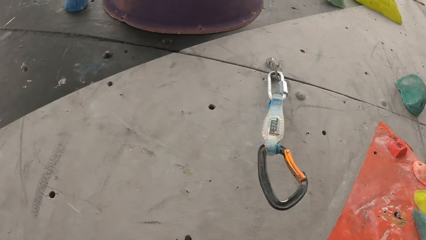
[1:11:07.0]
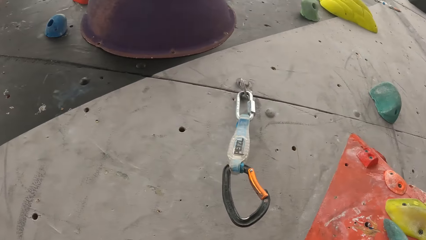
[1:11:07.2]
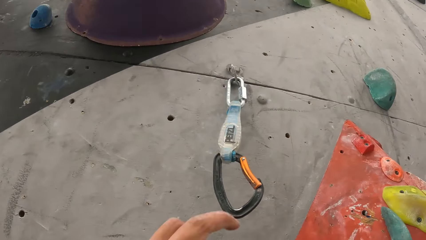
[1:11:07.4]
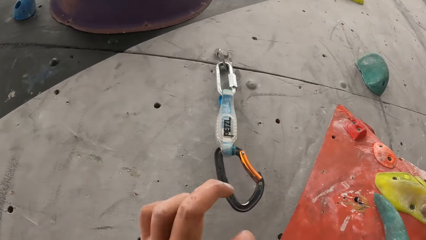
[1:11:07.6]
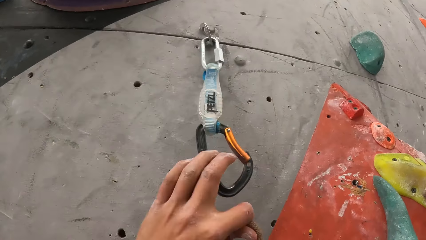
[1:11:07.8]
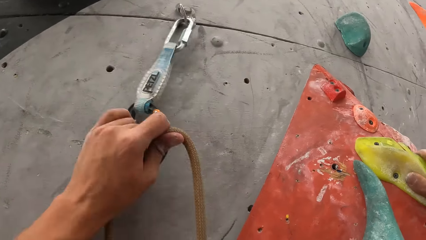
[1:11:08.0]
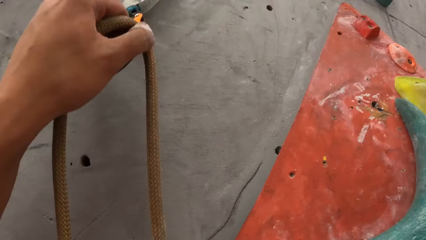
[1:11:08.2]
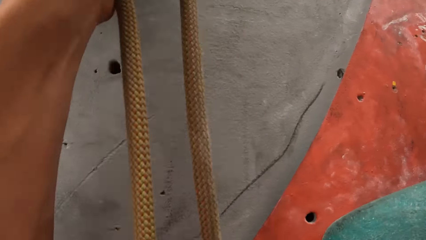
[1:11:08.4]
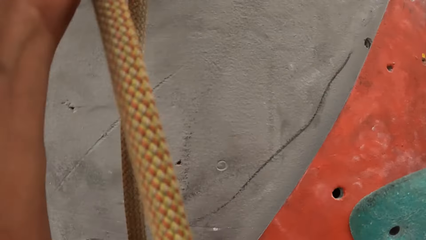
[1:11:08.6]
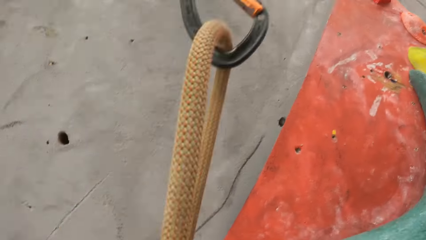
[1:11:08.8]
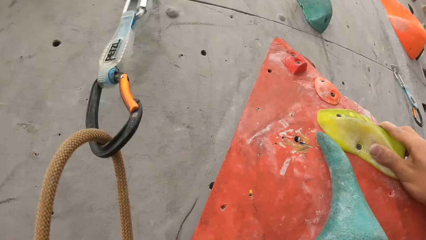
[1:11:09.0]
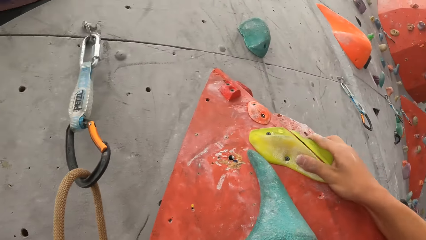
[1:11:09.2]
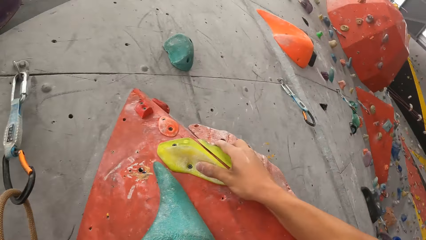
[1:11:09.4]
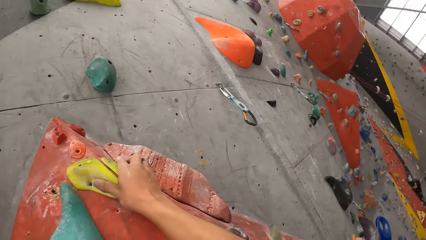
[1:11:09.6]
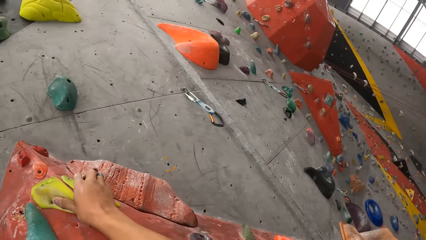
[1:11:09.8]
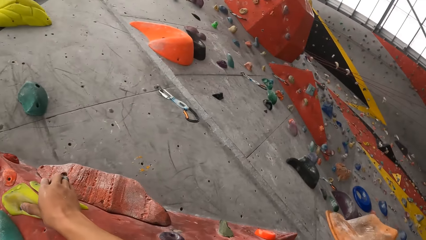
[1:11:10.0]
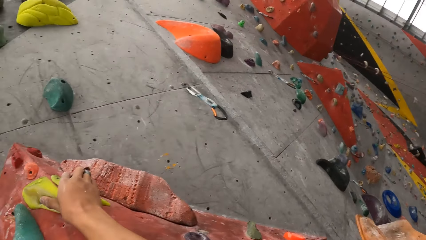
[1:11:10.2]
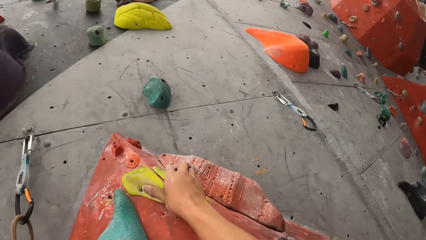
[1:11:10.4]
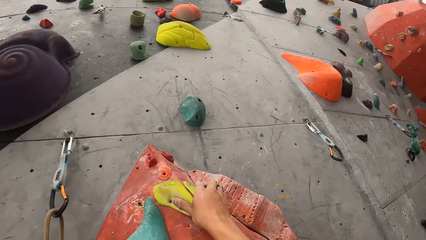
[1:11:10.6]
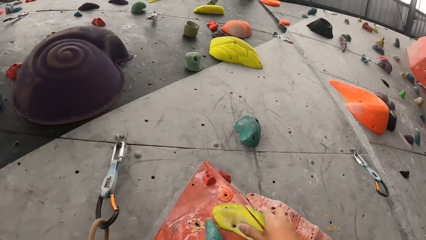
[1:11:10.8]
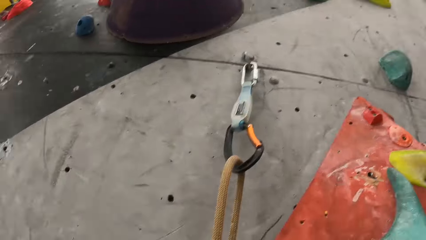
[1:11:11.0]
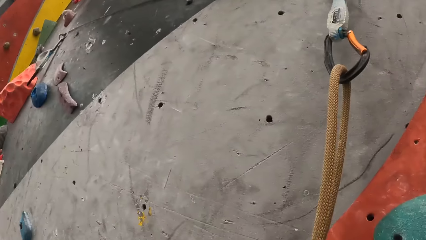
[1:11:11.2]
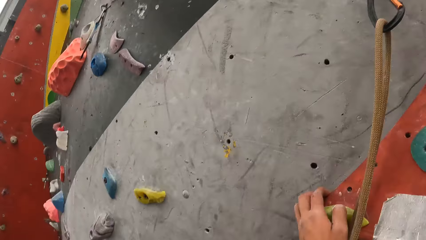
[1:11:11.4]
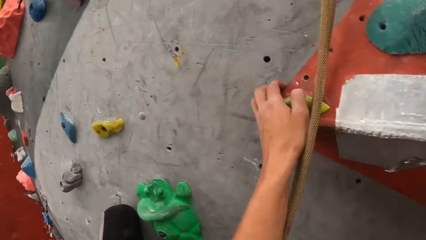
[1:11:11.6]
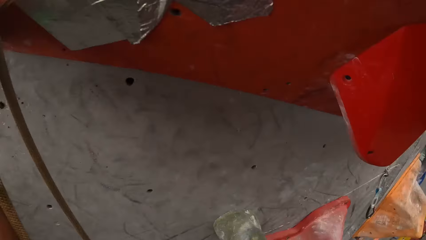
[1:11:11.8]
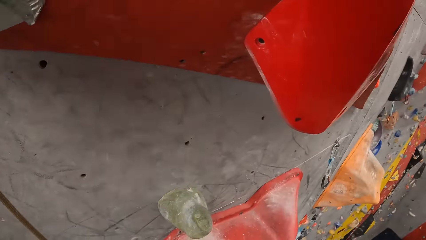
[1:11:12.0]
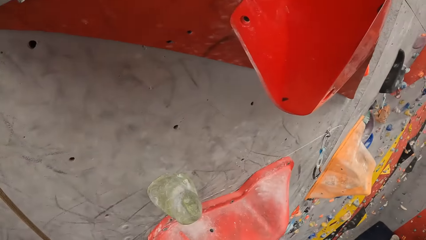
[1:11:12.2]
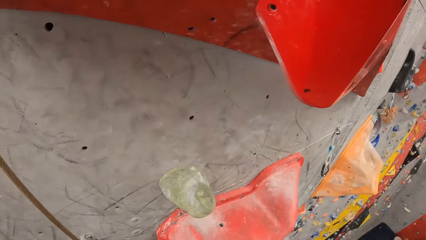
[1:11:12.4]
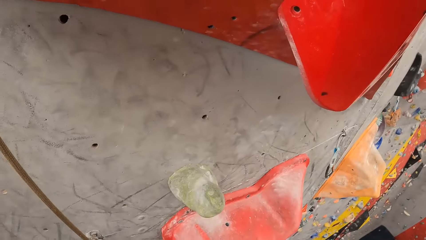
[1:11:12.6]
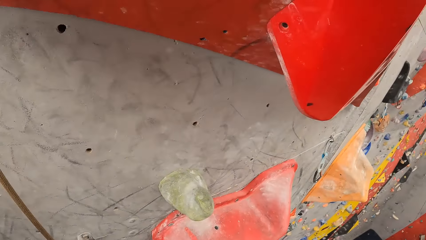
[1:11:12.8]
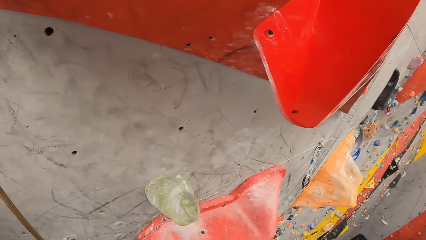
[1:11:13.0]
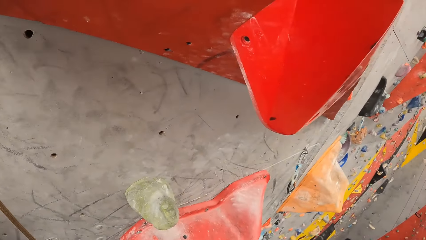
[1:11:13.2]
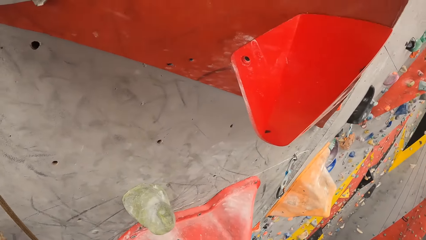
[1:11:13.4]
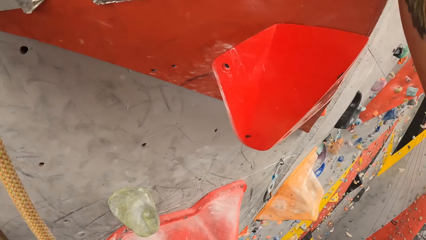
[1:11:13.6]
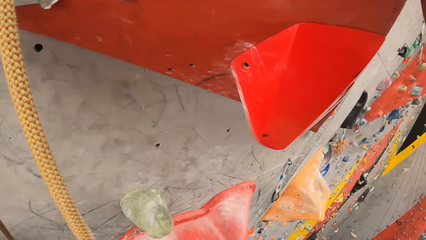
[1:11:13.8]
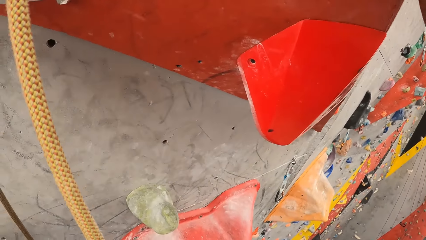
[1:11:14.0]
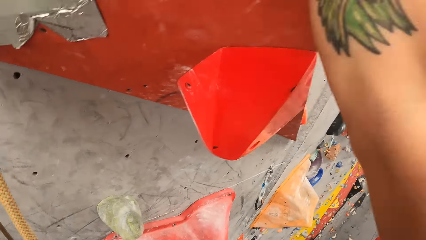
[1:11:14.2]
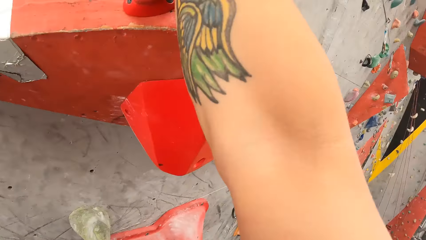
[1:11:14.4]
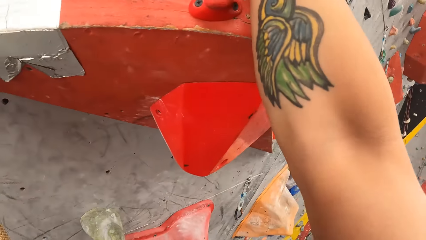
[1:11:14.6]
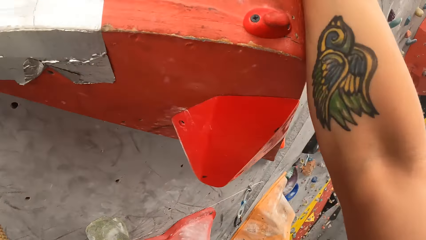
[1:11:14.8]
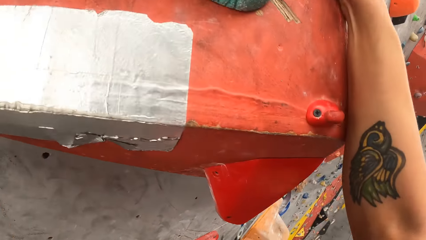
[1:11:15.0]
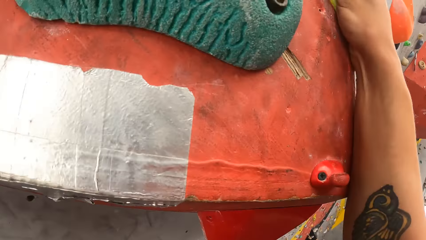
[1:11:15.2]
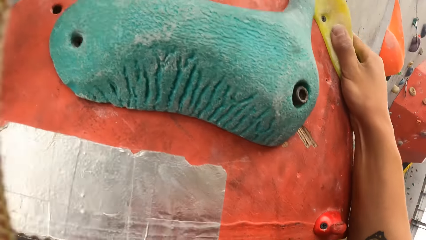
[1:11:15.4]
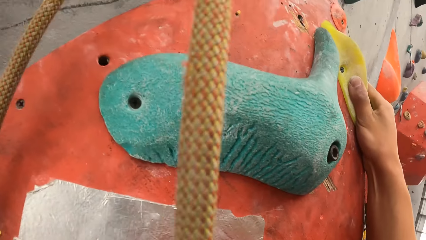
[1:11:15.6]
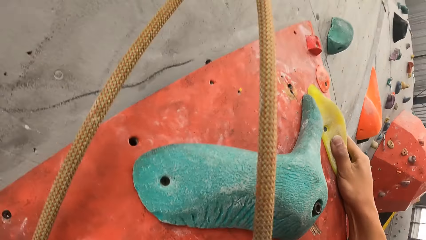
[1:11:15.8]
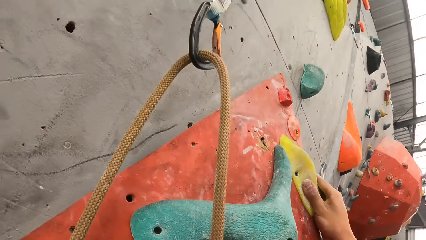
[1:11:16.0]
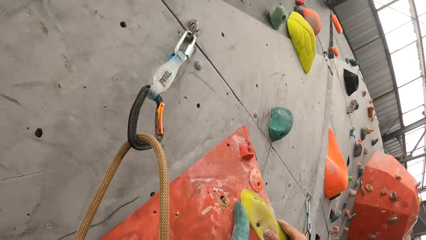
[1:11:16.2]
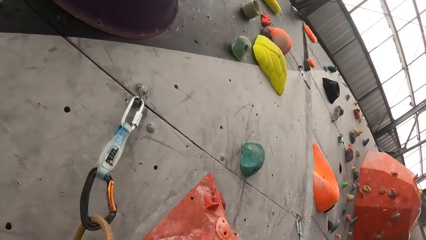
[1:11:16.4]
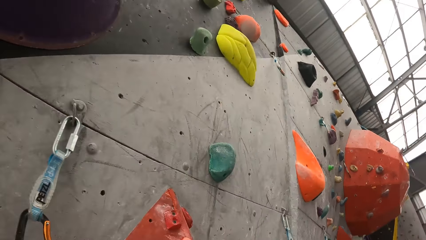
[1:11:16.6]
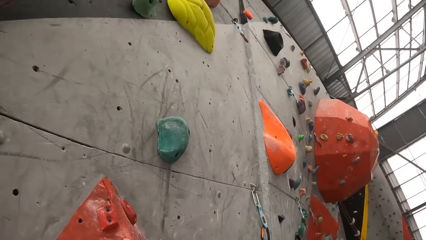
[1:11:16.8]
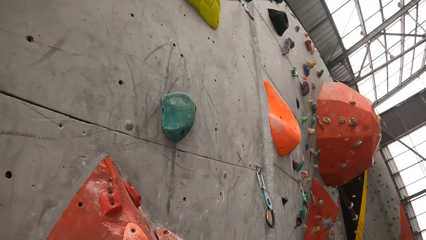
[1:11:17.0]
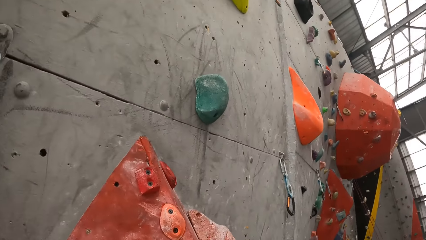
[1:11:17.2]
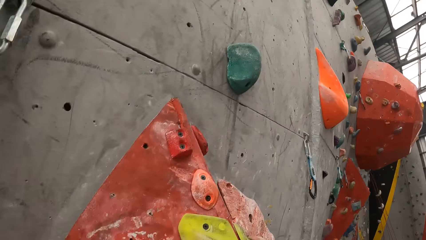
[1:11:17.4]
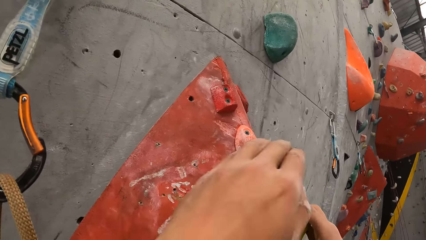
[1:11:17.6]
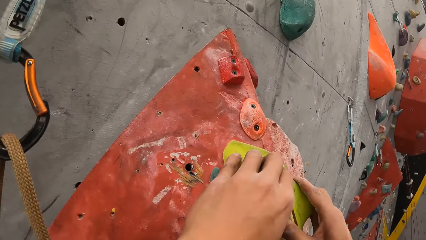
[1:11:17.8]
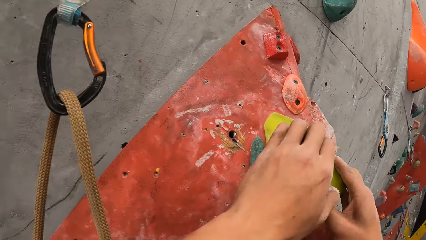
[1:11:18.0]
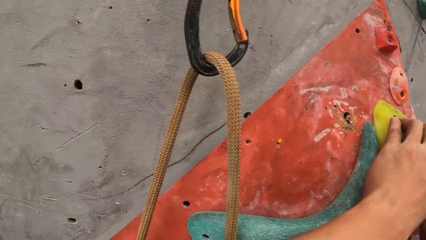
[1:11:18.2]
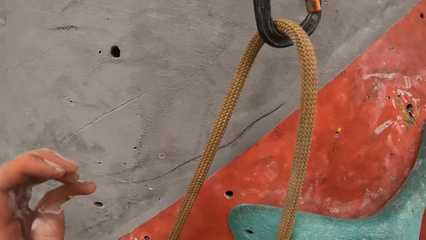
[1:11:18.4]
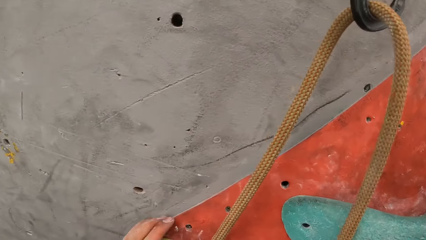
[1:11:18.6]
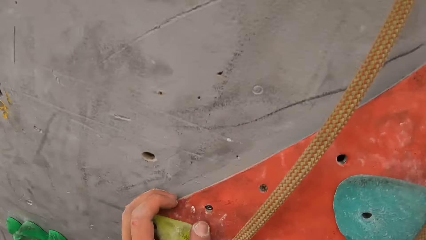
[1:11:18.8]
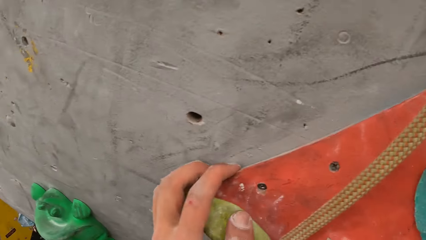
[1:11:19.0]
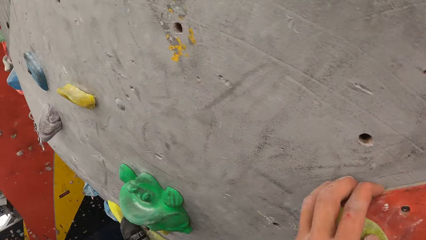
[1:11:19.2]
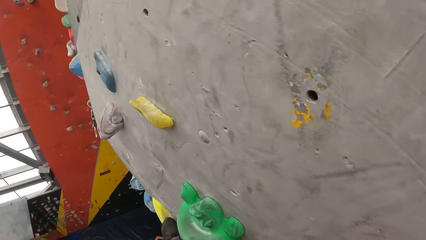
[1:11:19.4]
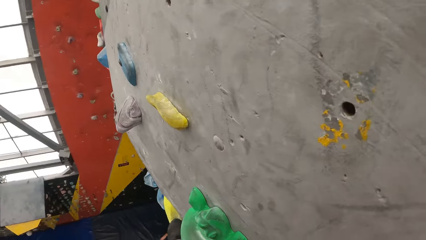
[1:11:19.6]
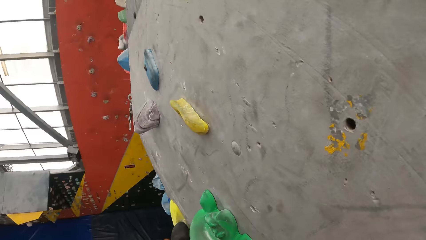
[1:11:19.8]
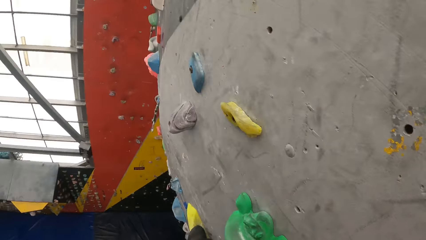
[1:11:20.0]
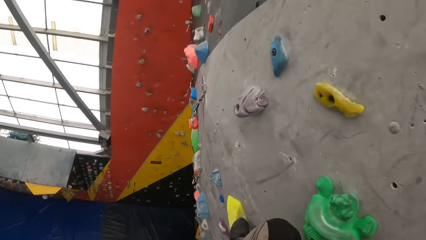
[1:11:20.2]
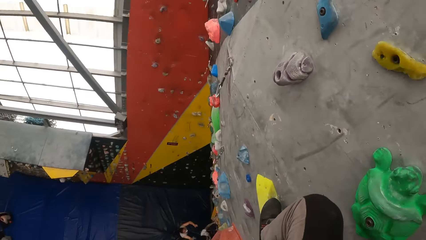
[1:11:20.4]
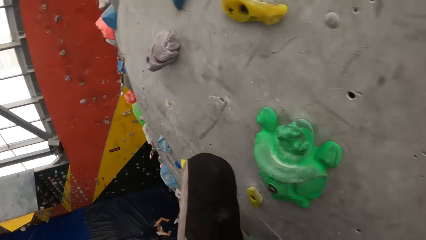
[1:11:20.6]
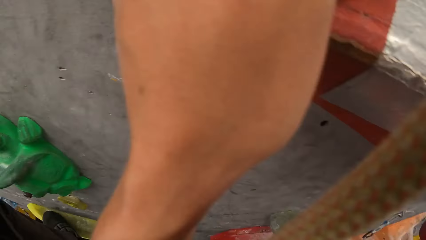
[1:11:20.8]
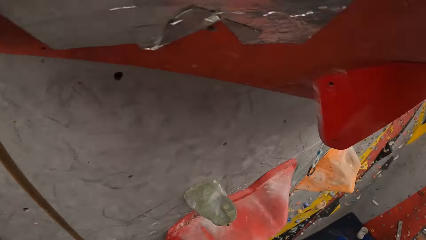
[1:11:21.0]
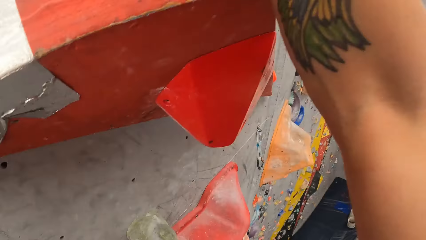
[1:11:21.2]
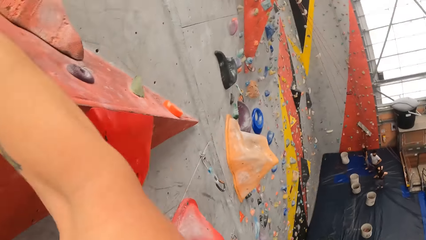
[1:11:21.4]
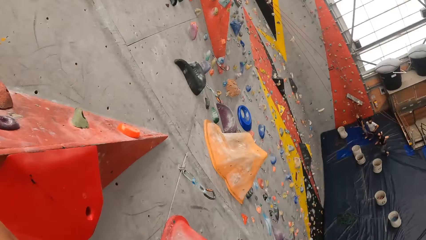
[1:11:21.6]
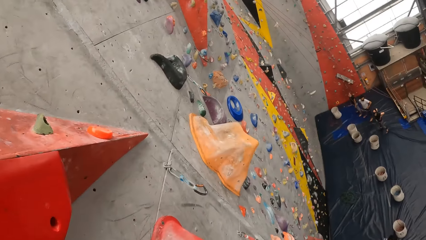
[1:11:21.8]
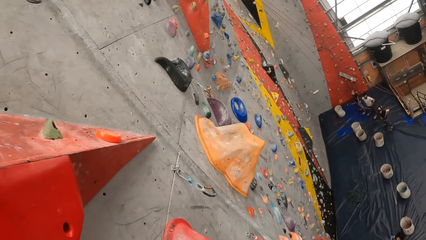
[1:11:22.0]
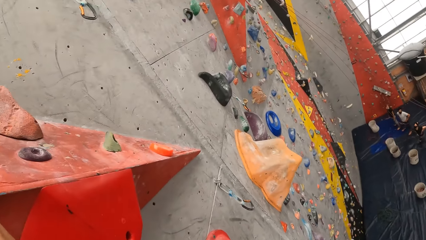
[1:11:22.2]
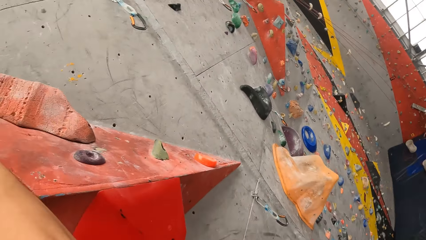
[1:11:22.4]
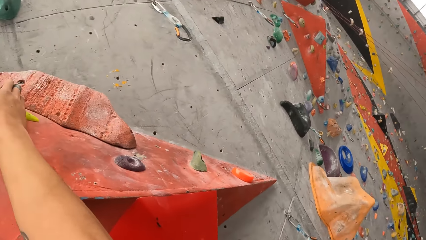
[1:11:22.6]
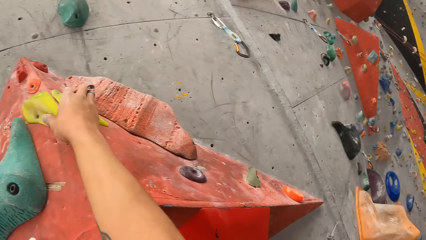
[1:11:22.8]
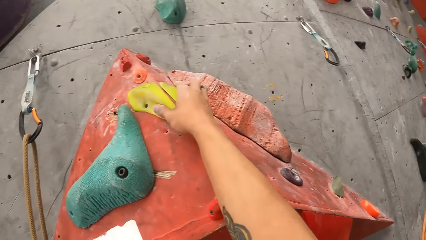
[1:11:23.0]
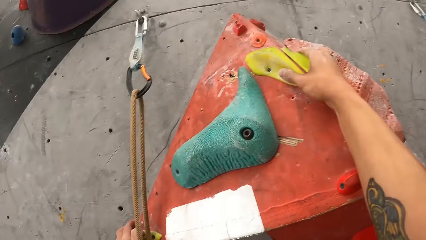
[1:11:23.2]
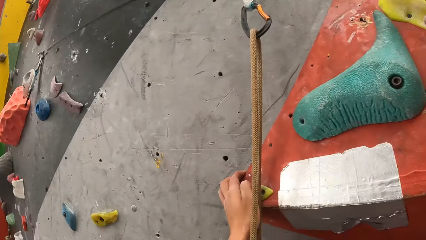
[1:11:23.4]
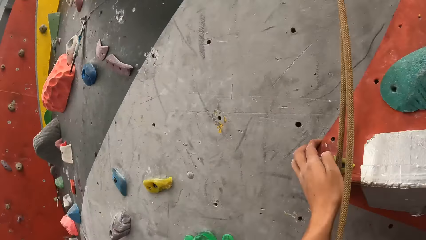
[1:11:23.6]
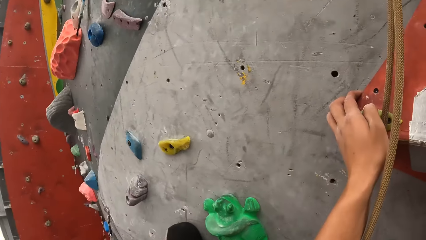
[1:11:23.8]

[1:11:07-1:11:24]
The camera wearer puts the rope on the anchor. They look around. They climb a climbing wall.
